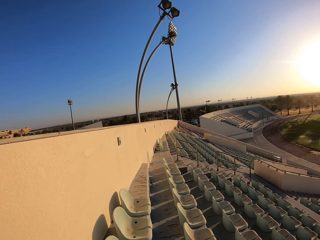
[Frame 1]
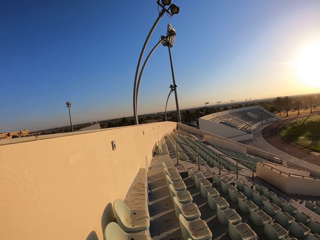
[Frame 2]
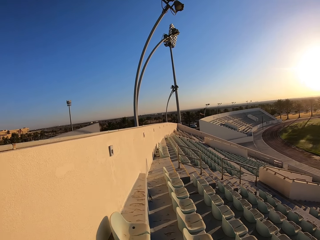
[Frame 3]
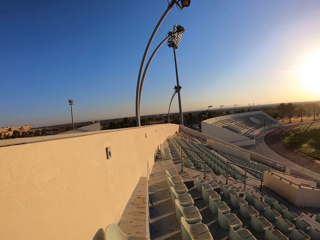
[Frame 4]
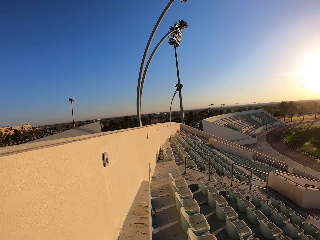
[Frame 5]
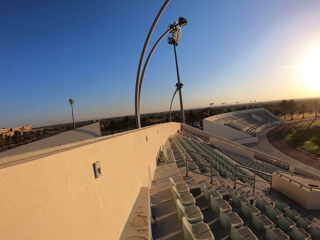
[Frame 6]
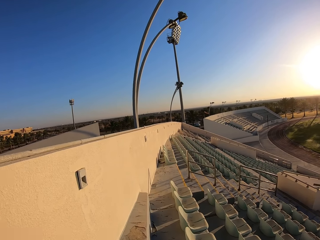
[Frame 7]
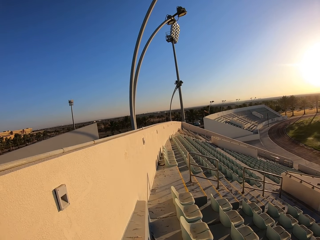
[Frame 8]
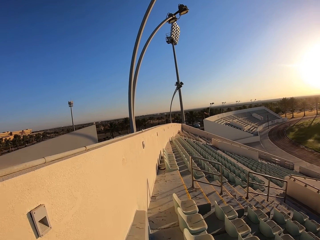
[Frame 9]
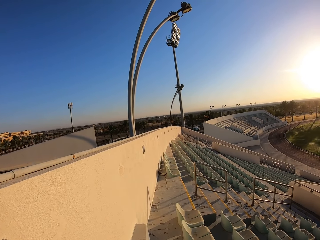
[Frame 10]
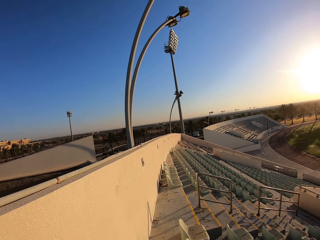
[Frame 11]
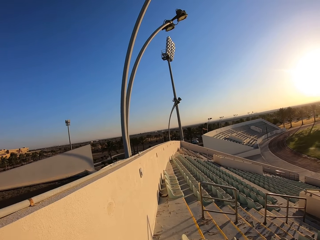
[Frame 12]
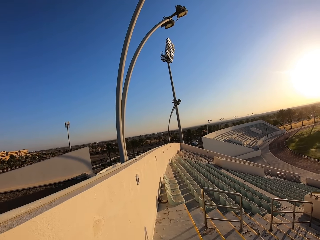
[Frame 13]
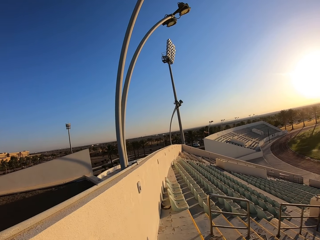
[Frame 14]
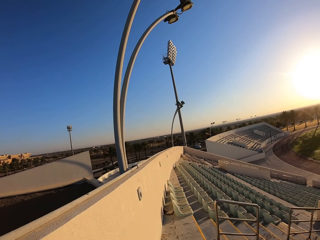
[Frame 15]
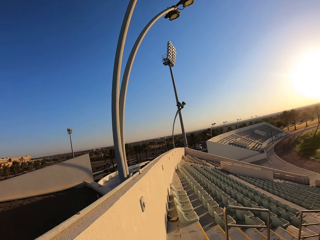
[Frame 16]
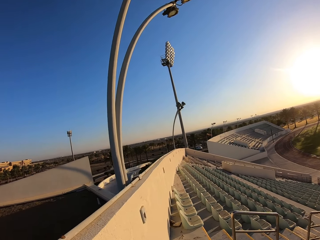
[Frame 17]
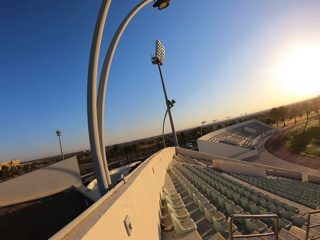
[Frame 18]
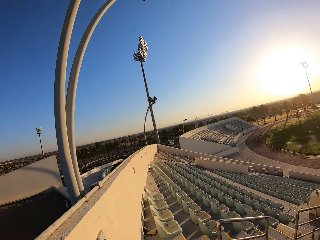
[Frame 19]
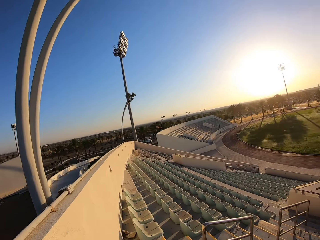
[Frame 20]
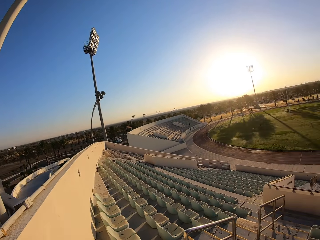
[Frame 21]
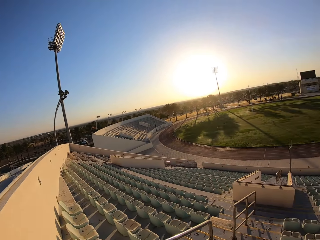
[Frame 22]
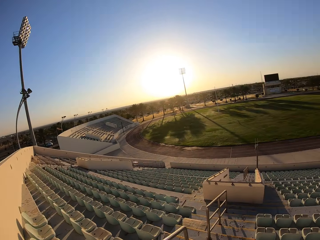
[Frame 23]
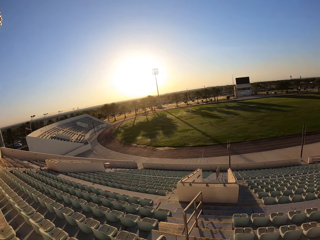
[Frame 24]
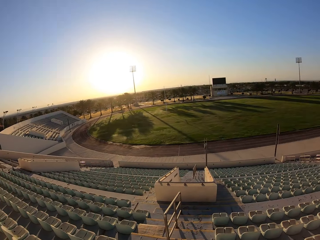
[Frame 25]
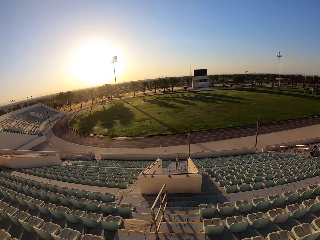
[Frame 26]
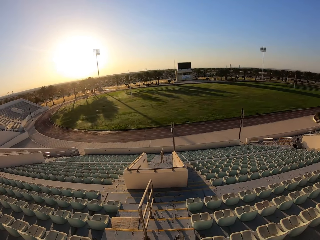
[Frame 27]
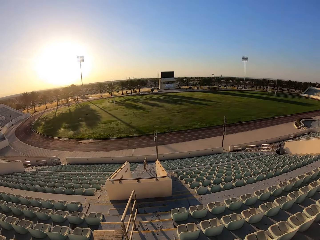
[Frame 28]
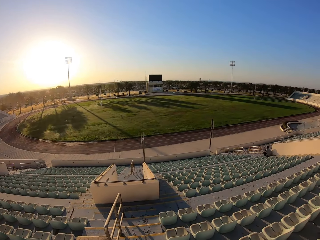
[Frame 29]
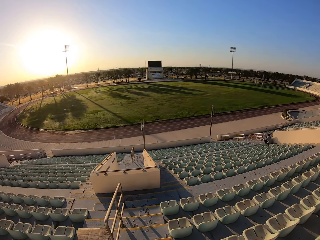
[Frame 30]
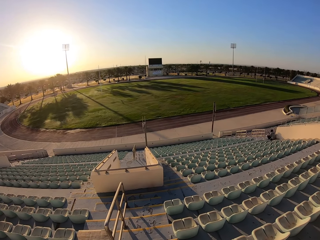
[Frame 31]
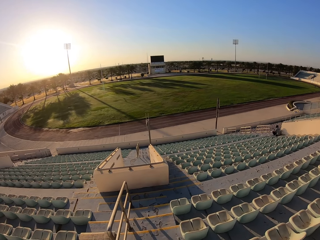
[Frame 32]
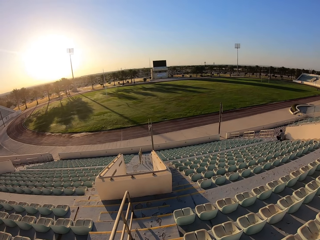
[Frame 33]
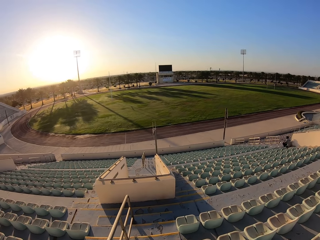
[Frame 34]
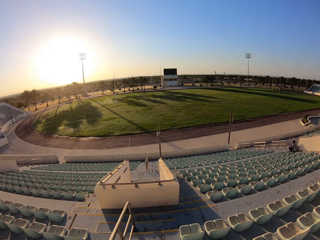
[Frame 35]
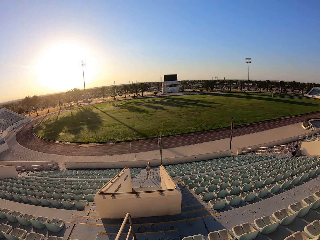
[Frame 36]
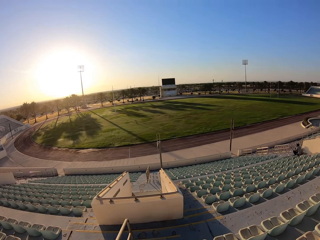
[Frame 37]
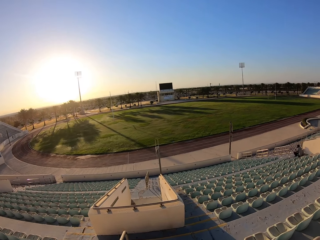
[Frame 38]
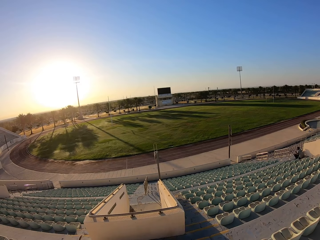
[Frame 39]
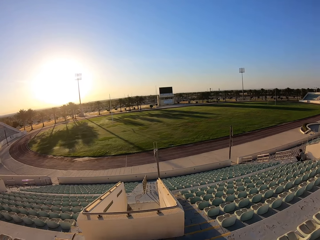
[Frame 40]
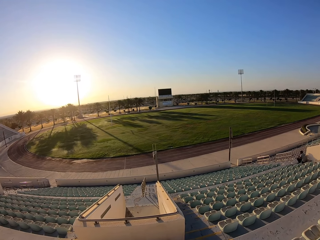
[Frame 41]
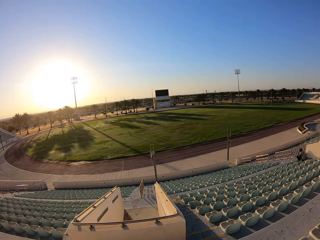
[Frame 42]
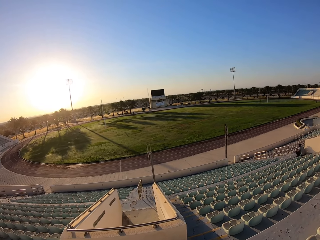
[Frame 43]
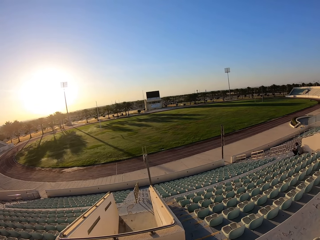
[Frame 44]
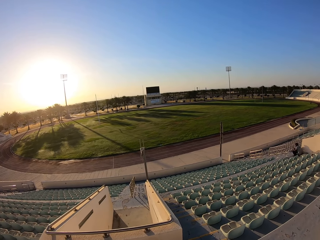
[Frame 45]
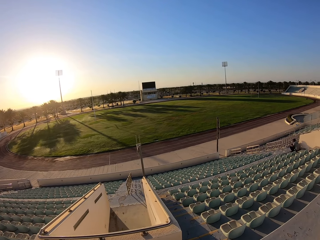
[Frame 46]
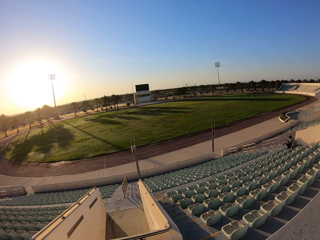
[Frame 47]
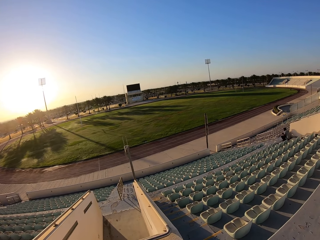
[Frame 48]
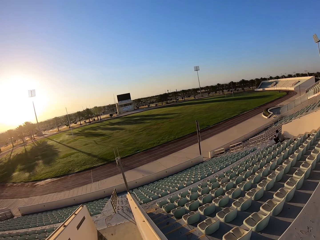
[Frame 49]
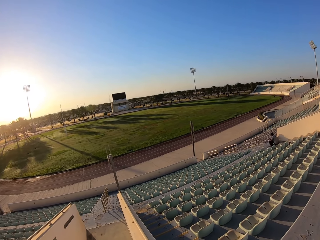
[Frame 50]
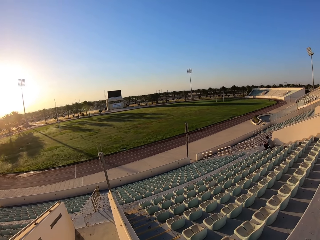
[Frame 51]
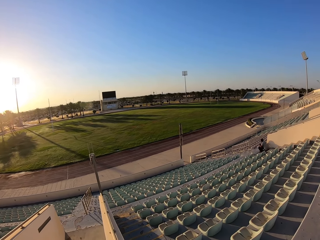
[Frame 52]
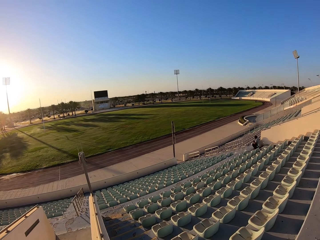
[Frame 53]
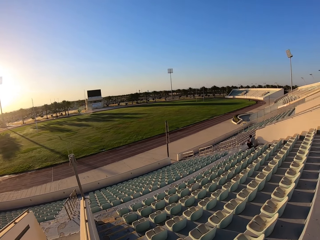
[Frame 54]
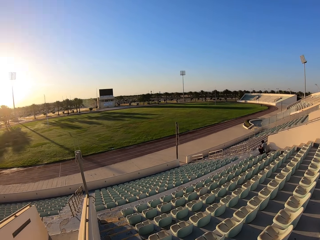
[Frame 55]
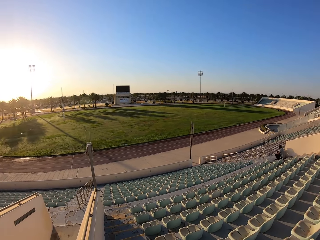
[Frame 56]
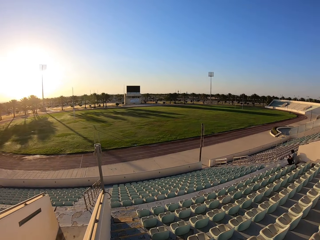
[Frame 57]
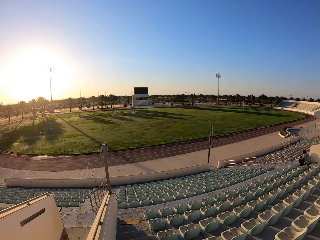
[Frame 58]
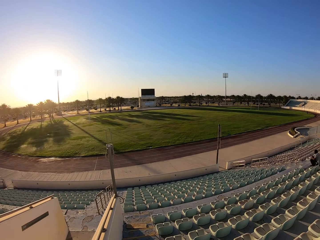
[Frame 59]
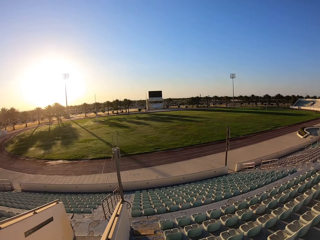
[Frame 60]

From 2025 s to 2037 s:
The camera wearer jogs down the stairs.

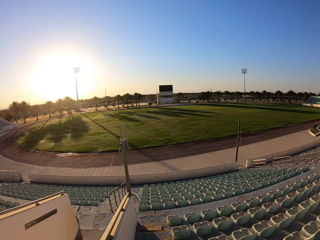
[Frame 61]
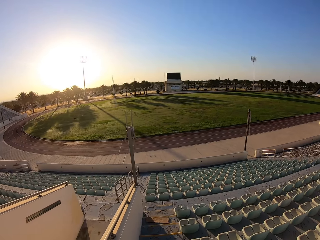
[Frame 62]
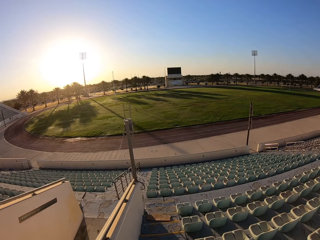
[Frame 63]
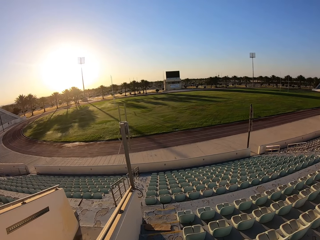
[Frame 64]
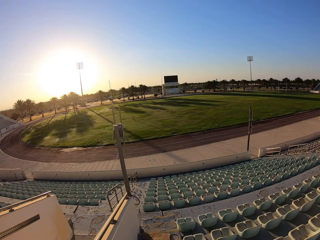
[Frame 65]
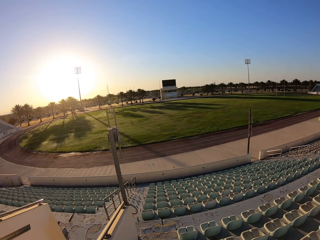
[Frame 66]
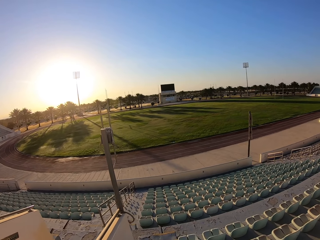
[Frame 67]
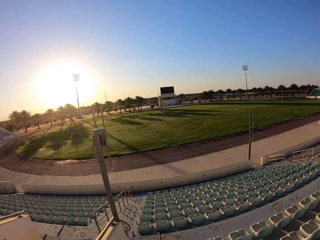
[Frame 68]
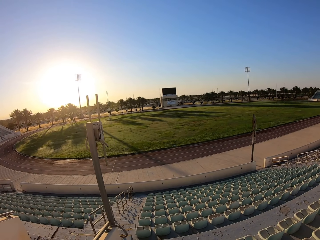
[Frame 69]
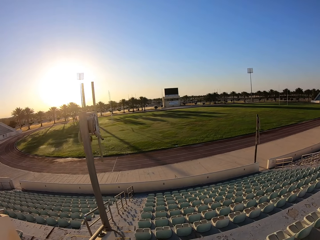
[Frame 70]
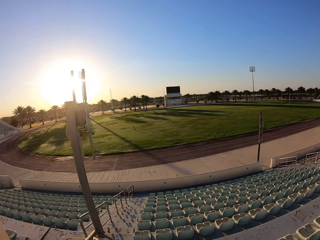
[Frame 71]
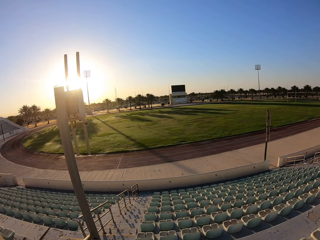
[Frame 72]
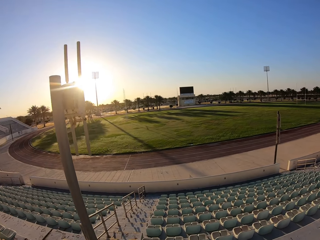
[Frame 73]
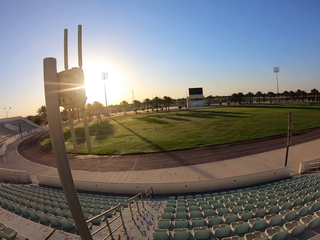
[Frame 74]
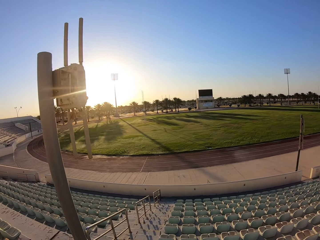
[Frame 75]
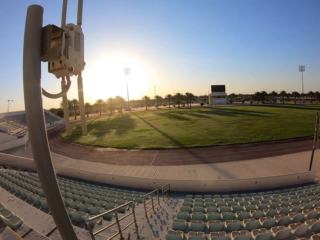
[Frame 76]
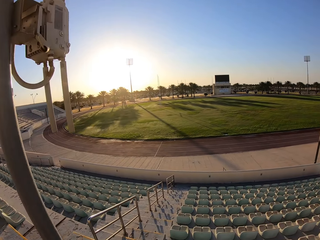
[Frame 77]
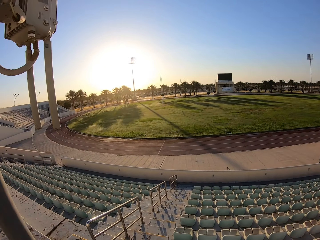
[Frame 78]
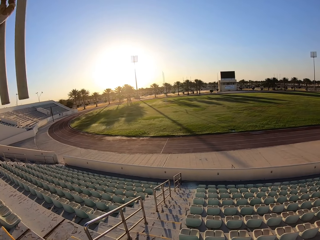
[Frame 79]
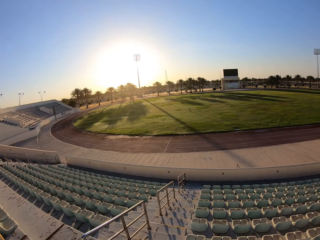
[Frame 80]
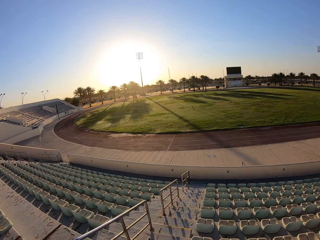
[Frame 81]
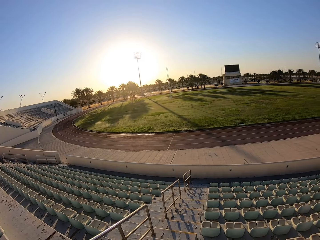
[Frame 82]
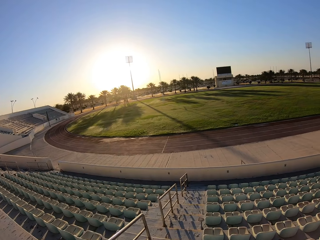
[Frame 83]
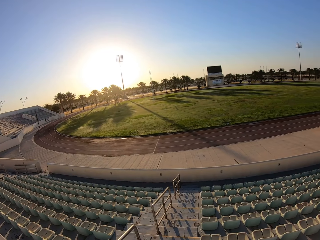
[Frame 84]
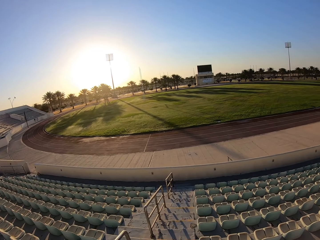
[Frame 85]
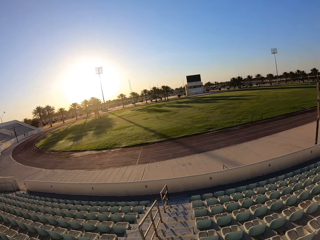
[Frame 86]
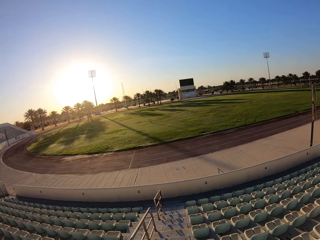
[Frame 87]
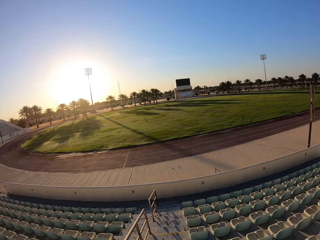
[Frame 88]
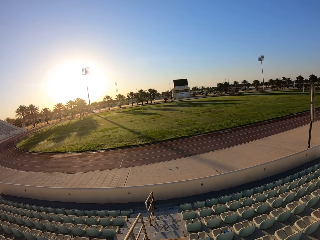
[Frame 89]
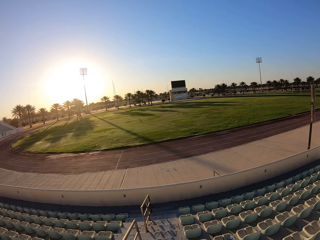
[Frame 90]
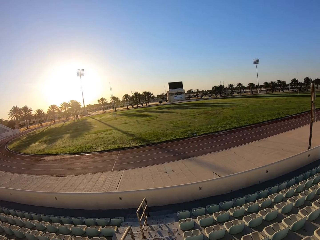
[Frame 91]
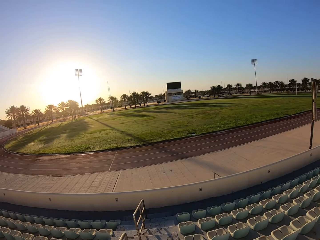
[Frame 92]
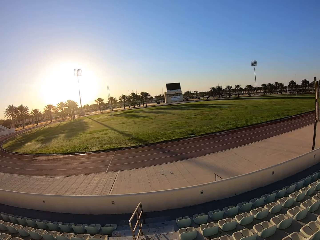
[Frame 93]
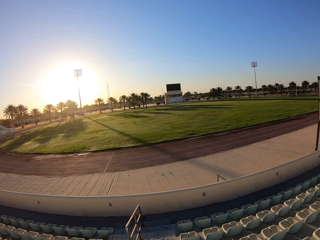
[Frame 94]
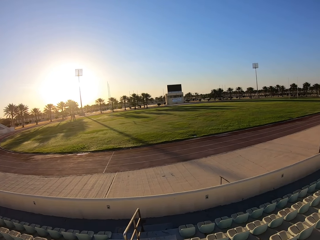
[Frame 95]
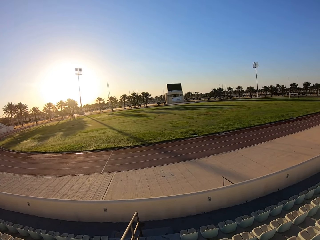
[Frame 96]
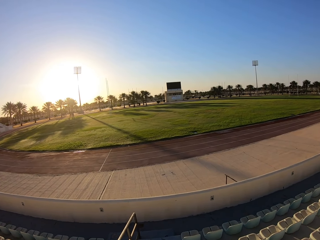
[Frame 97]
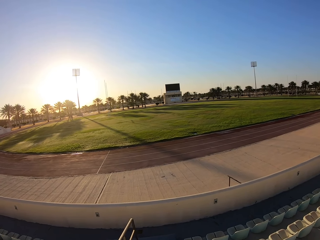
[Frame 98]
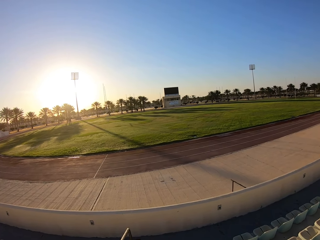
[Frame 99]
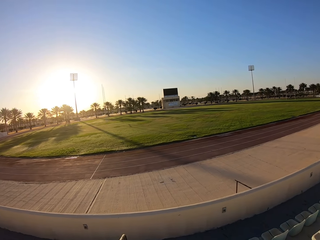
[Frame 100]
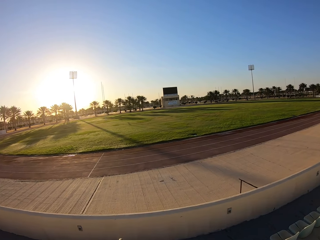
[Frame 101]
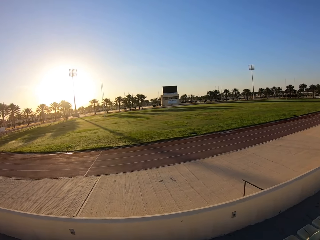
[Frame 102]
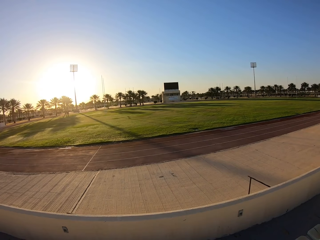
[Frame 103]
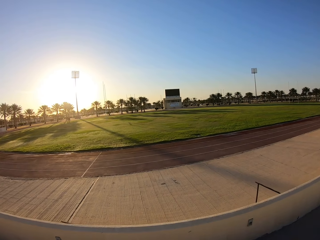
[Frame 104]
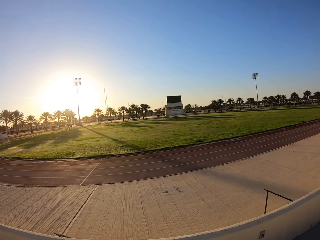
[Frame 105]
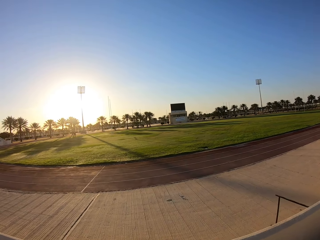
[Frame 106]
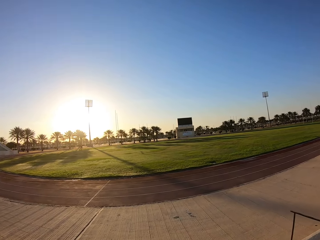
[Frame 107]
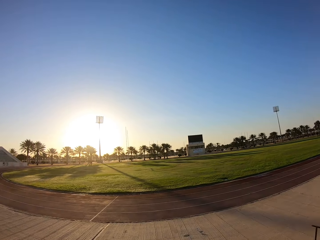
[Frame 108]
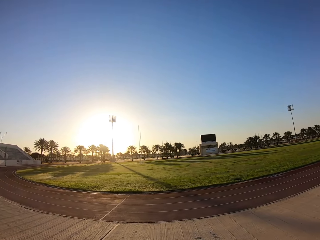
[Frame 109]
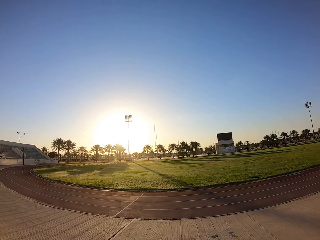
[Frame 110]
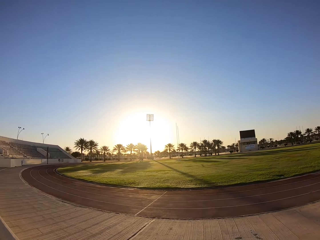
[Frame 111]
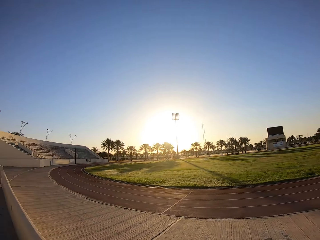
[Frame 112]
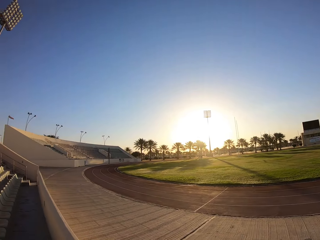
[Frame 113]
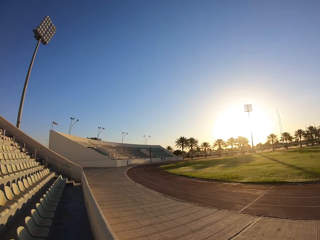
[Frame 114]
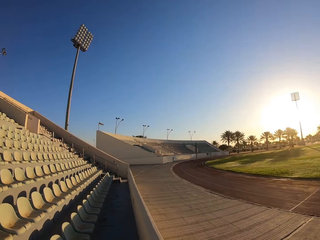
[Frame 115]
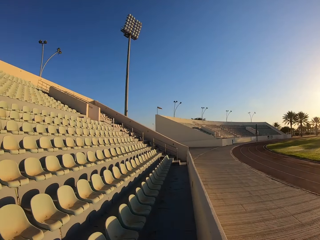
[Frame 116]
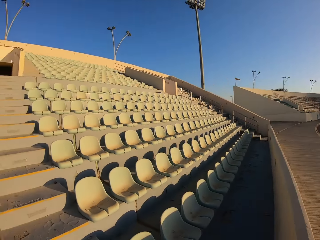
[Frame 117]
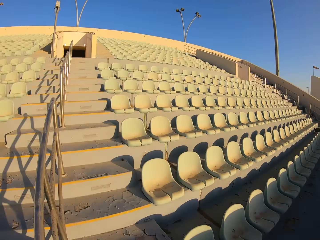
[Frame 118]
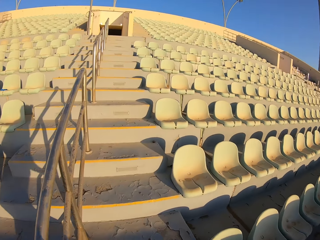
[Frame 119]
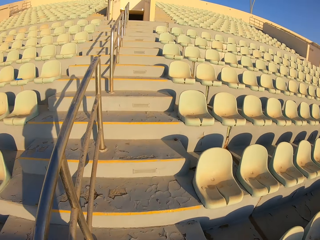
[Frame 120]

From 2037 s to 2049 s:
The camera wearer looks around the stadium.
